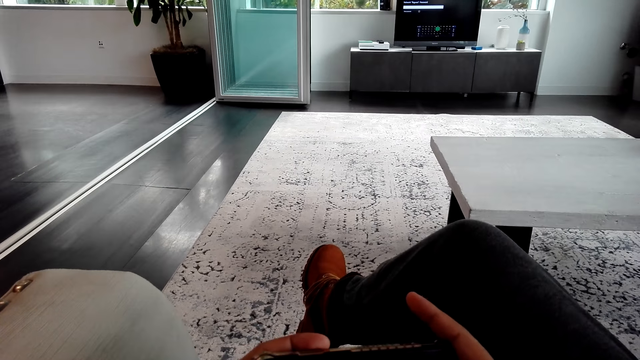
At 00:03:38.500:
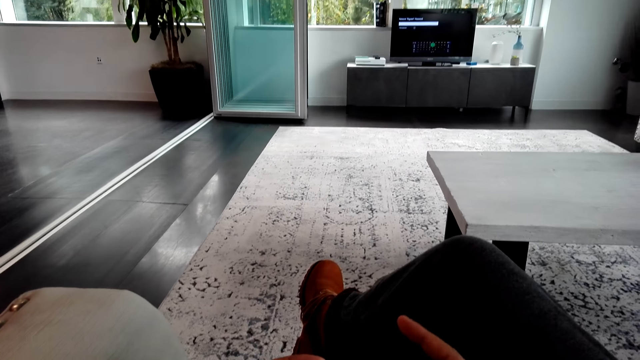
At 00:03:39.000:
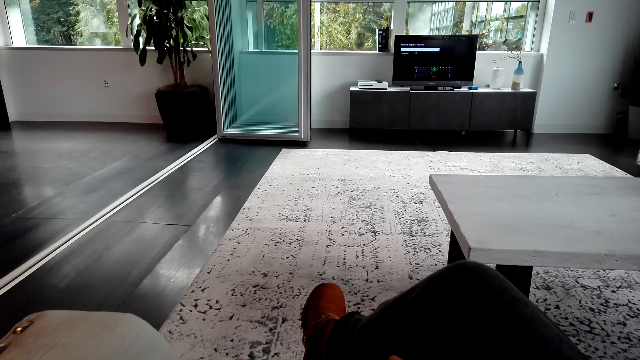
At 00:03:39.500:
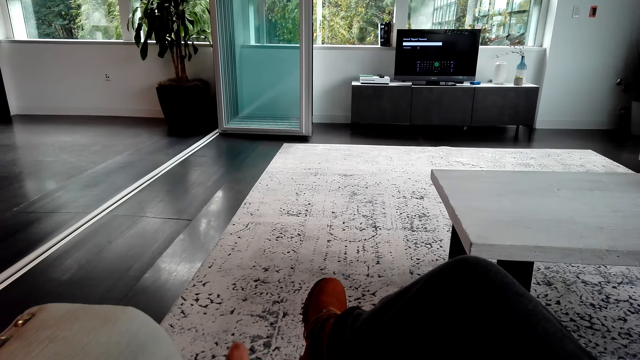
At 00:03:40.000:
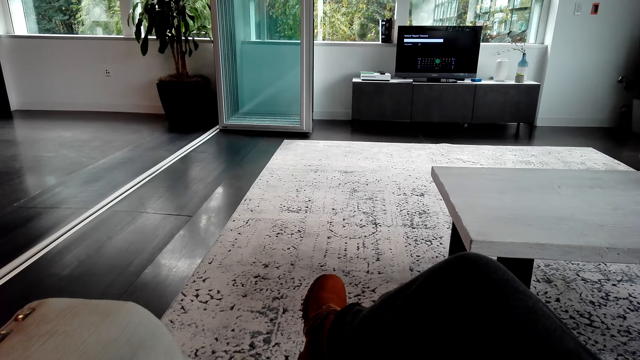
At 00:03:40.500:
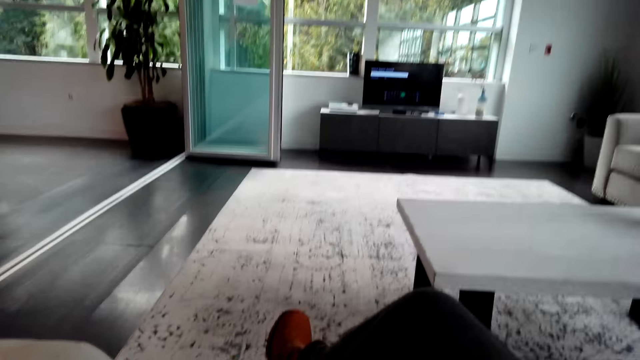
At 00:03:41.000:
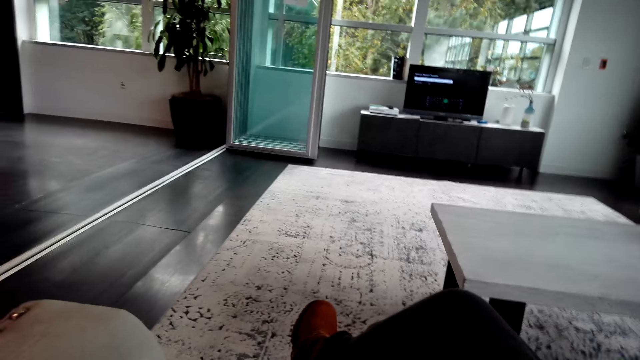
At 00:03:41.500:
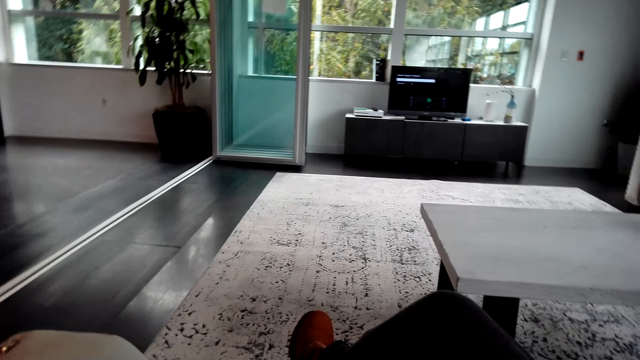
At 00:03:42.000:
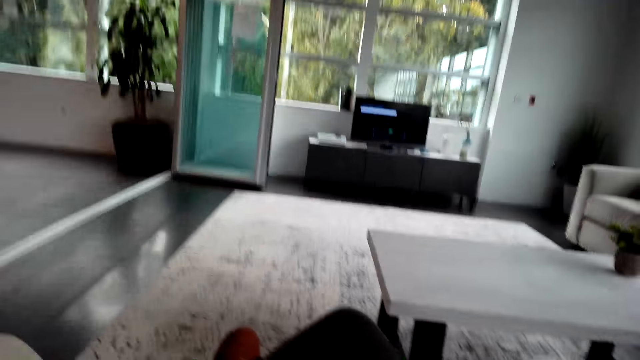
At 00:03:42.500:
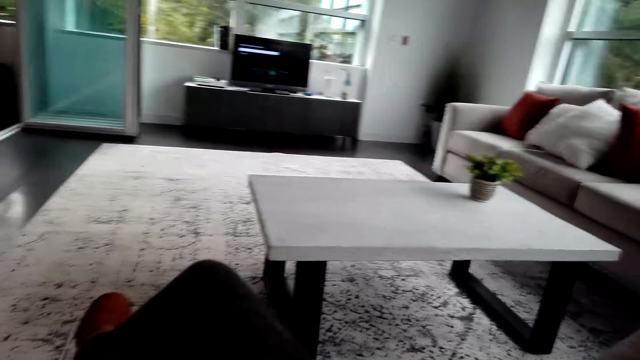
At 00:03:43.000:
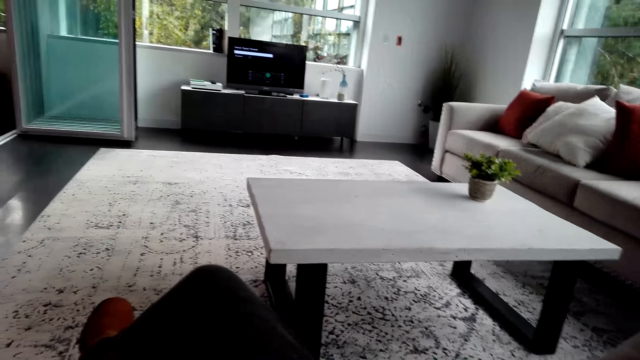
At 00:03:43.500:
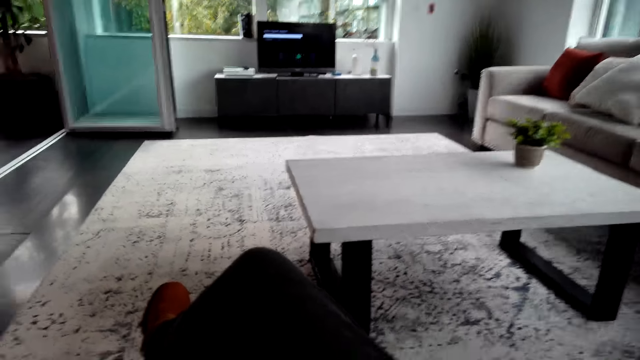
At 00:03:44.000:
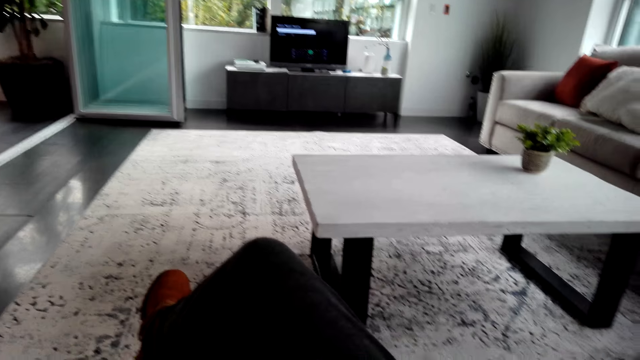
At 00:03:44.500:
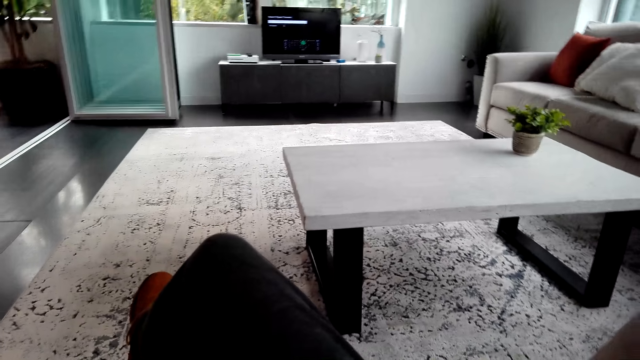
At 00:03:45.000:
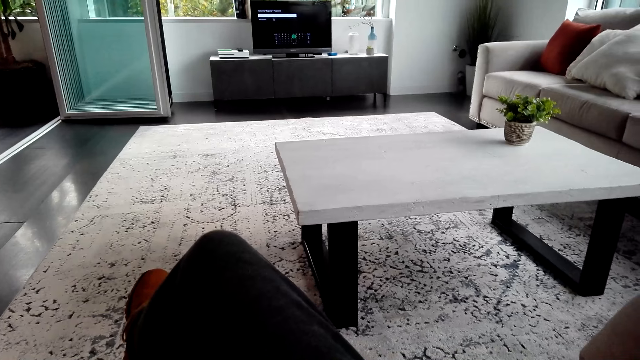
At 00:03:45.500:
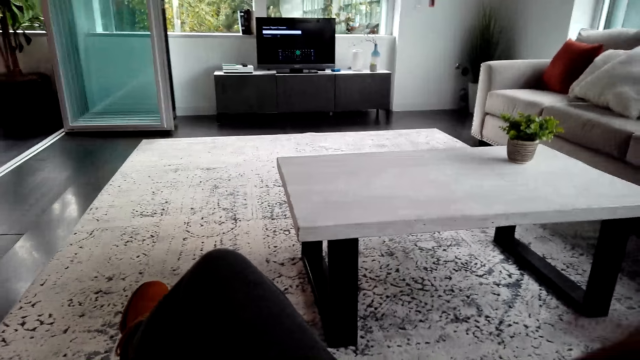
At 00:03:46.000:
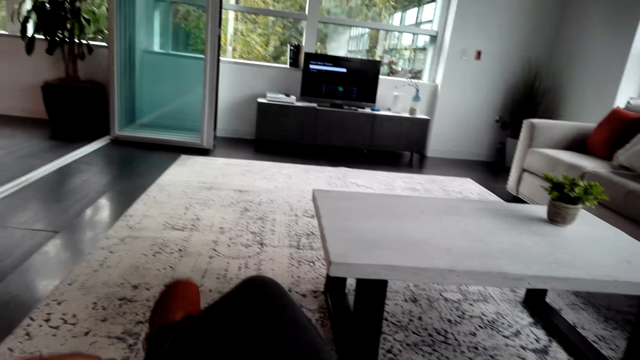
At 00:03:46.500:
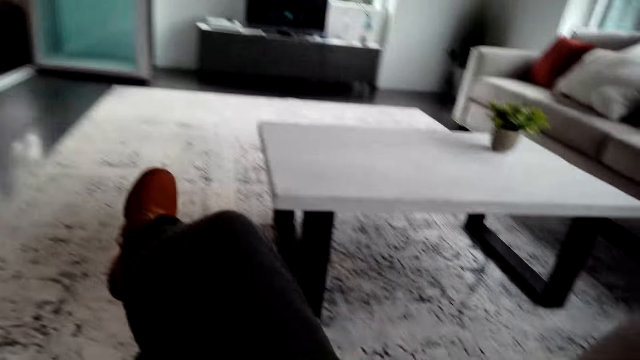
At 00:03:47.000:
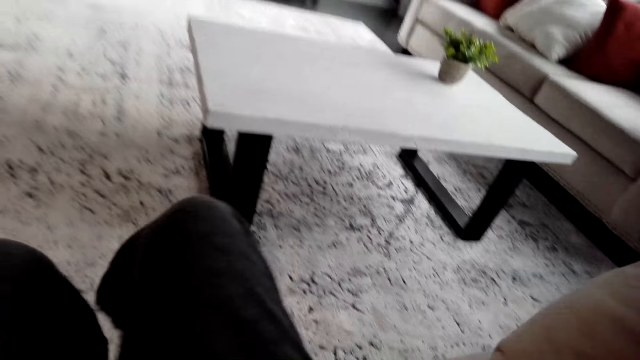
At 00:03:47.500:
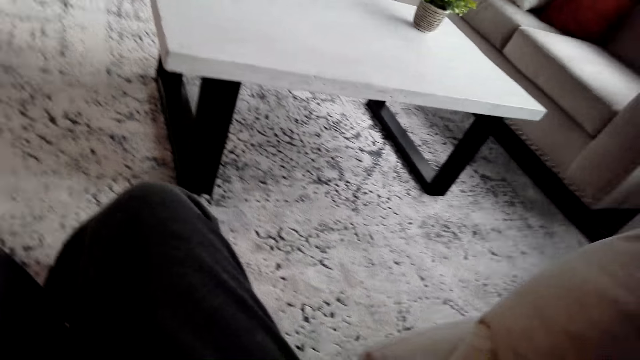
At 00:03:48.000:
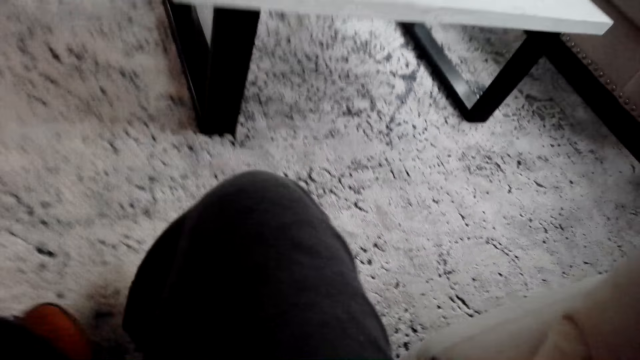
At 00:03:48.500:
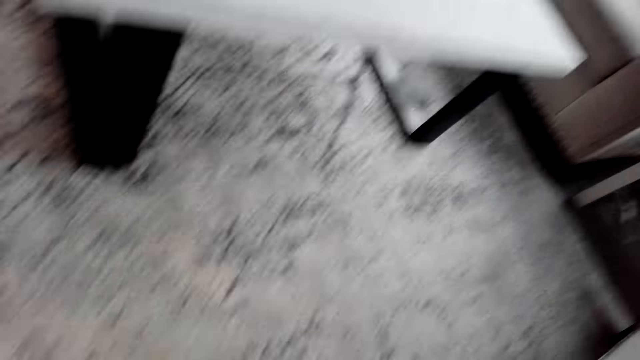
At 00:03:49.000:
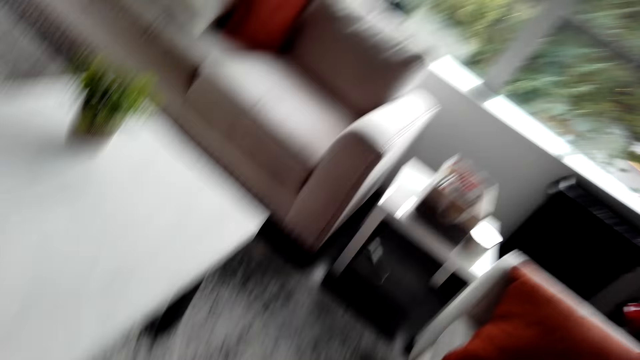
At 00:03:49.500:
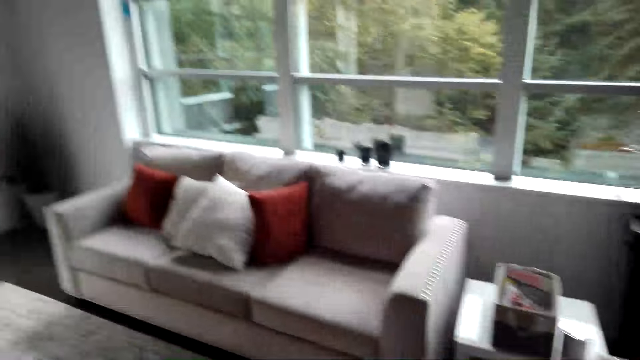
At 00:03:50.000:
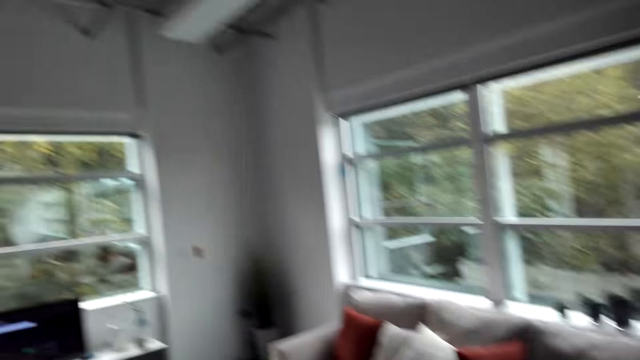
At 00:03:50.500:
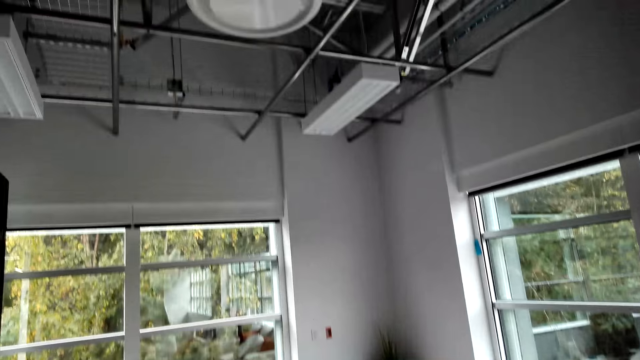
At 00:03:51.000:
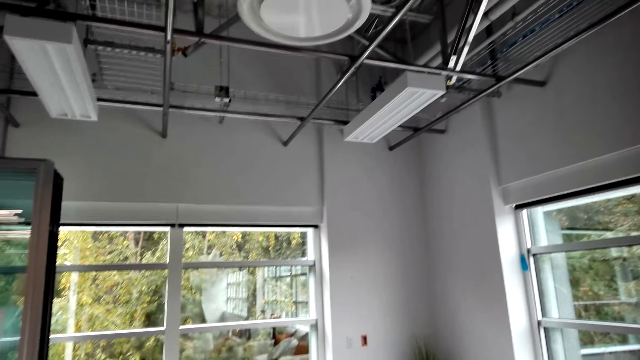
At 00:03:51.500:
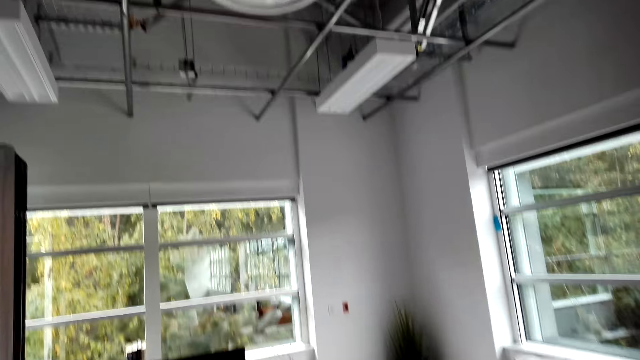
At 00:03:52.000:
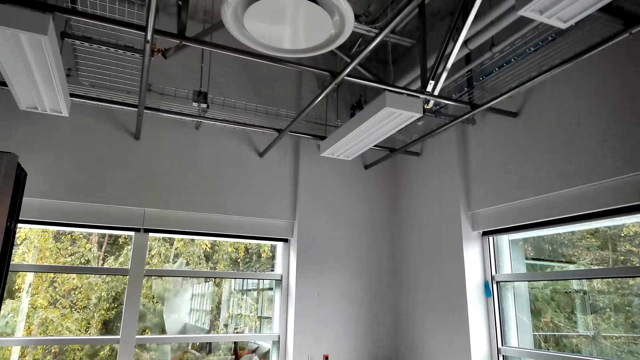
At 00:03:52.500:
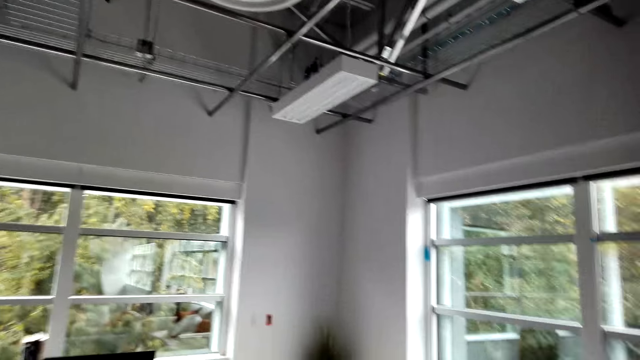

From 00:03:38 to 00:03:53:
The camera wearer looks around. They stand up from the couch. They walk around the house.

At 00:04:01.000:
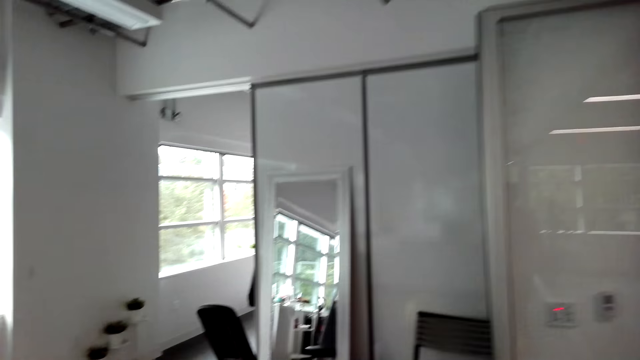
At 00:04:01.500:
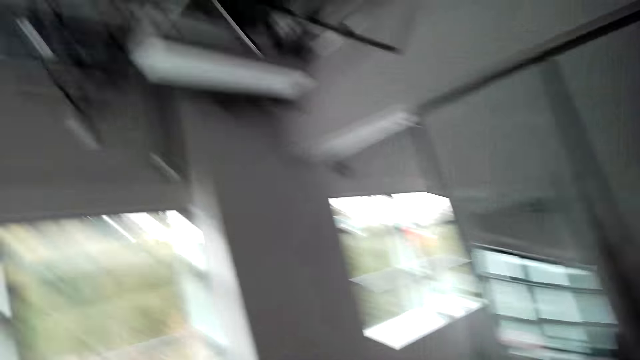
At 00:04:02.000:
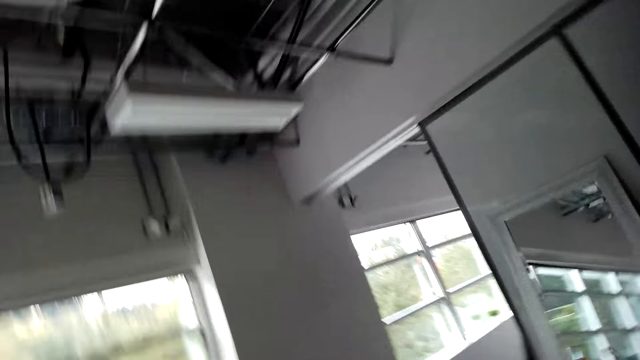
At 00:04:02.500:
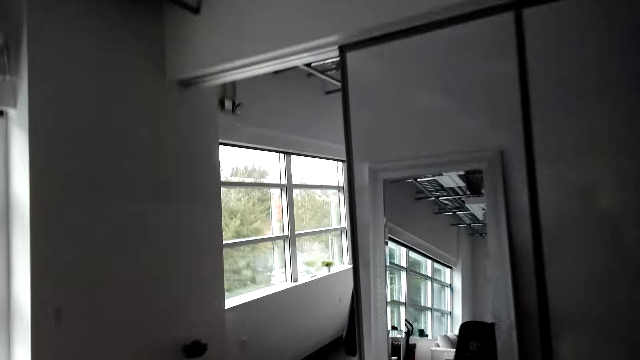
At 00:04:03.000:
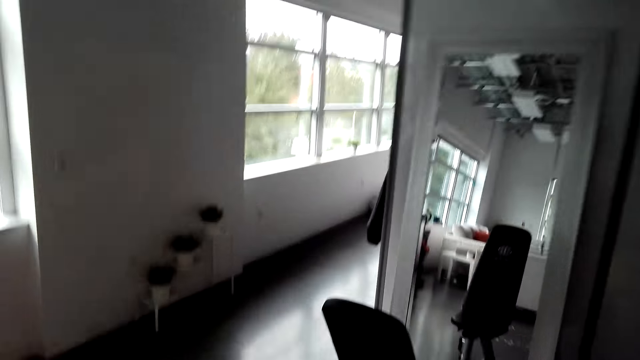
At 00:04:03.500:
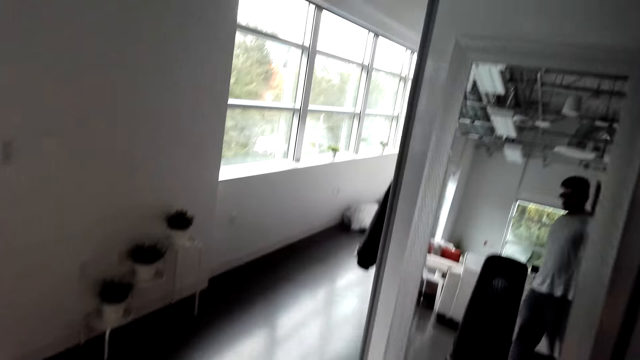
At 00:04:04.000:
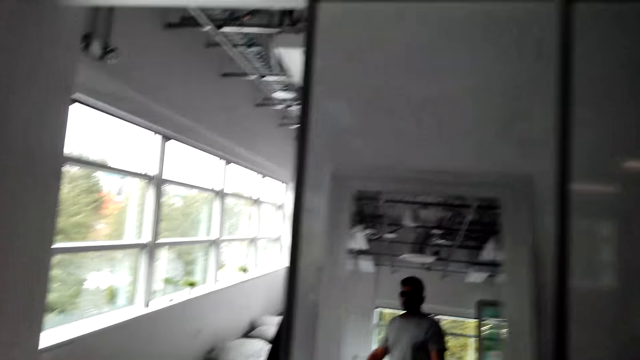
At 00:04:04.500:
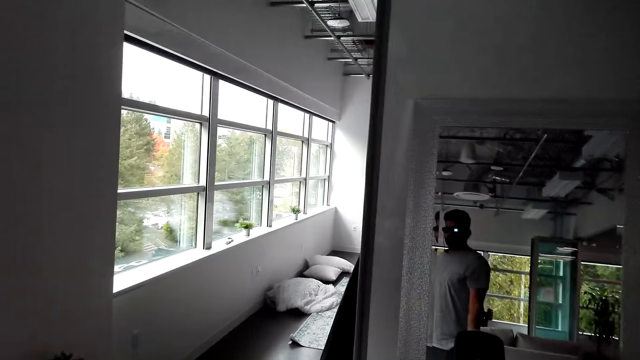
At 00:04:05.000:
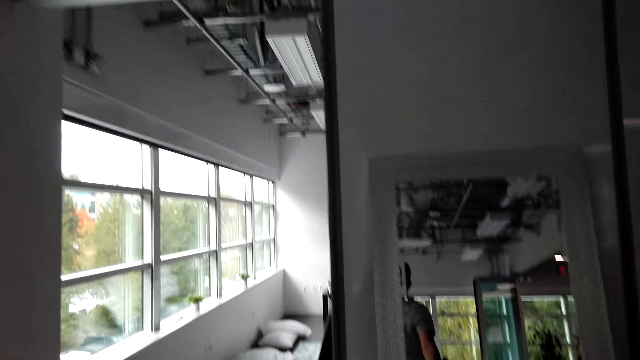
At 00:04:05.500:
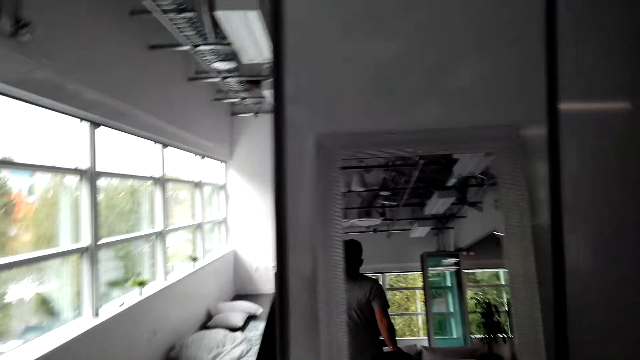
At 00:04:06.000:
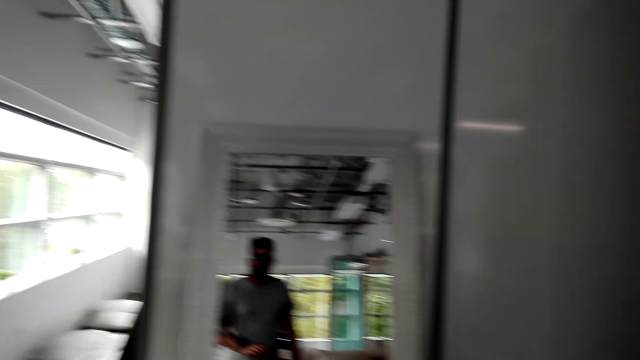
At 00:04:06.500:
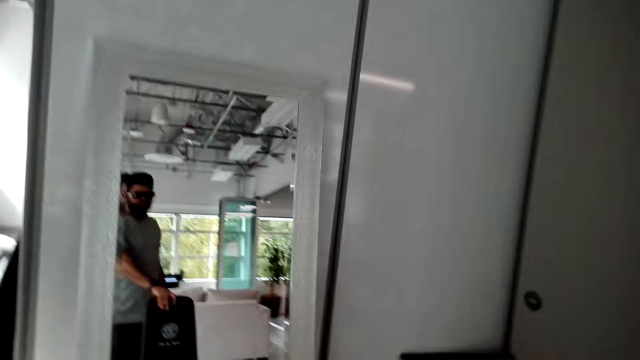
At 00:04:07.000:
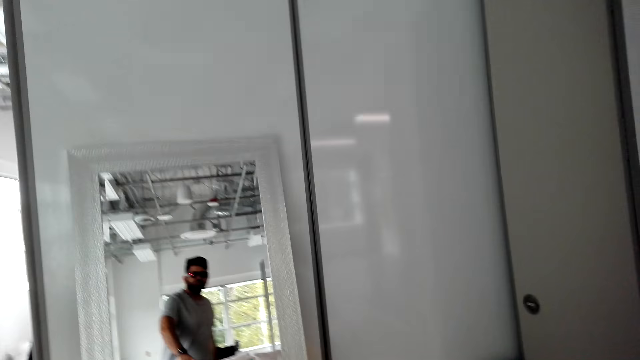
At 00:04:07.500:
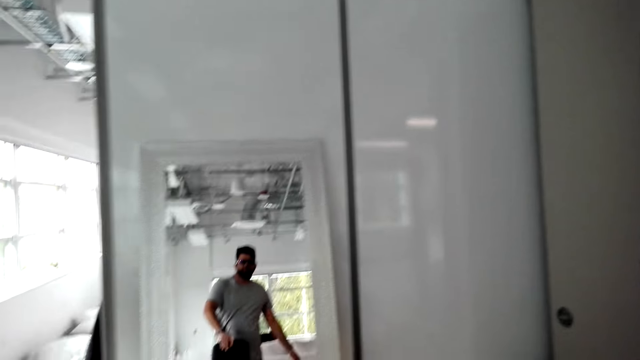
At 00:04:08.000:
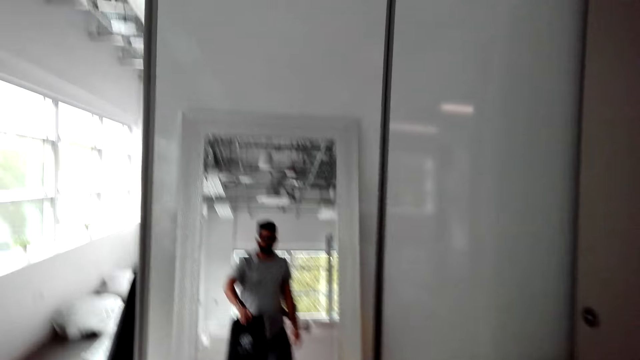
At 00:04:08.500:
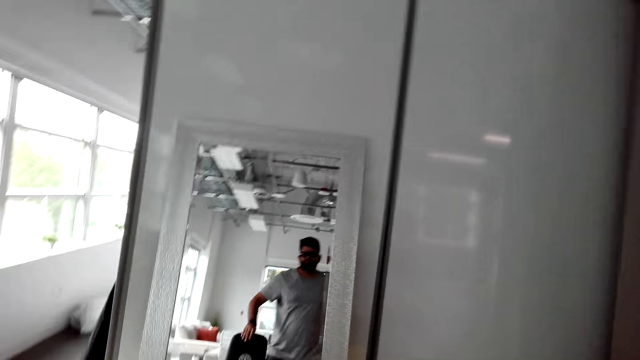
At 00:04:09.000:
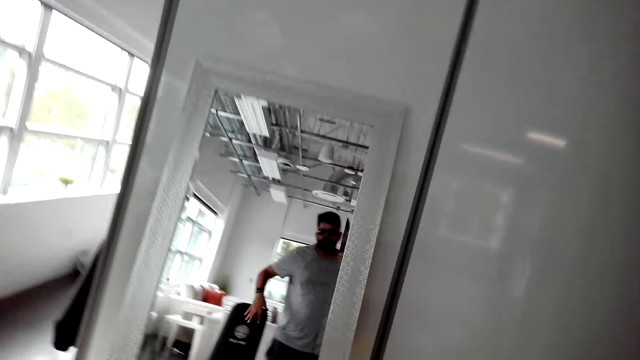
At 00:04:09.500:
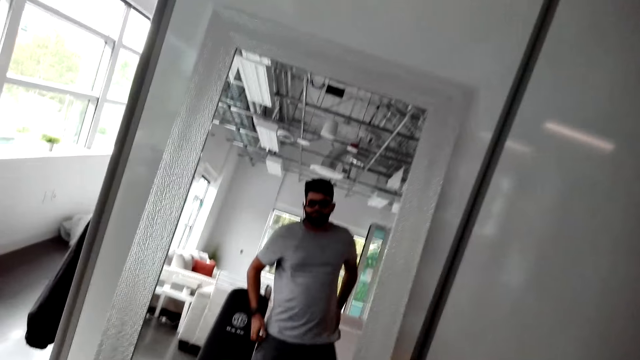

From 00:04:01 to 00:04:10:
The camera wearer looks at himself in the mirror. He moves the chair. He holds the chair.
